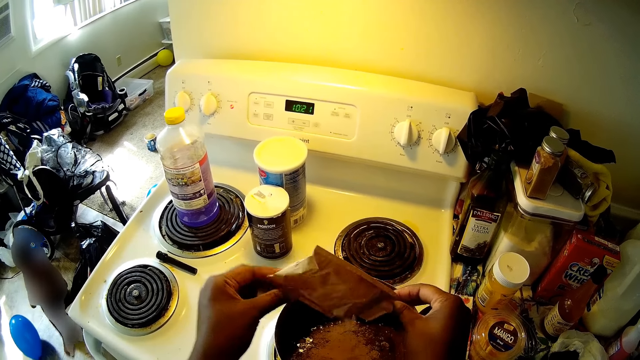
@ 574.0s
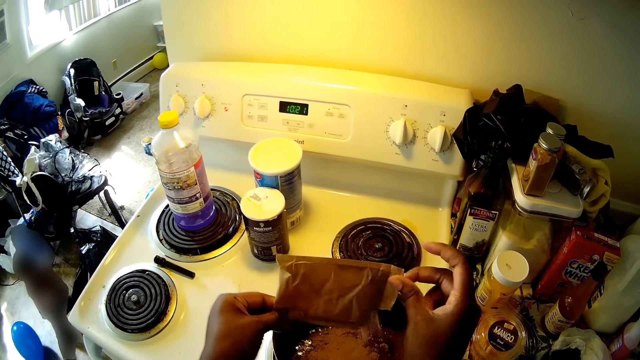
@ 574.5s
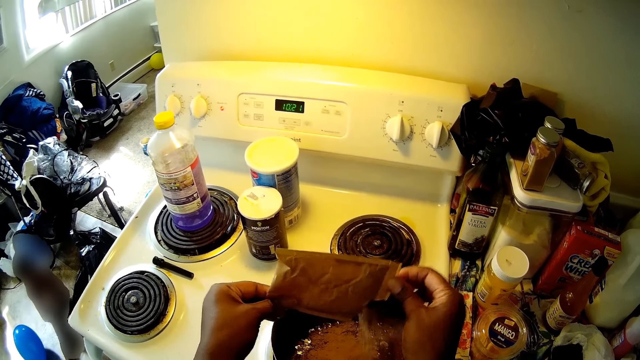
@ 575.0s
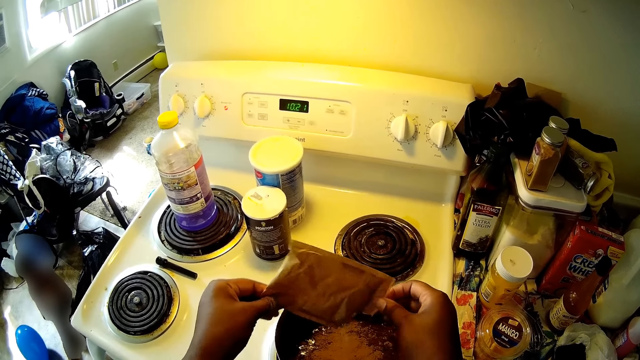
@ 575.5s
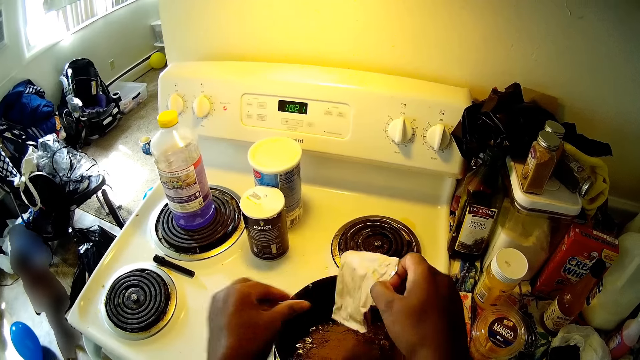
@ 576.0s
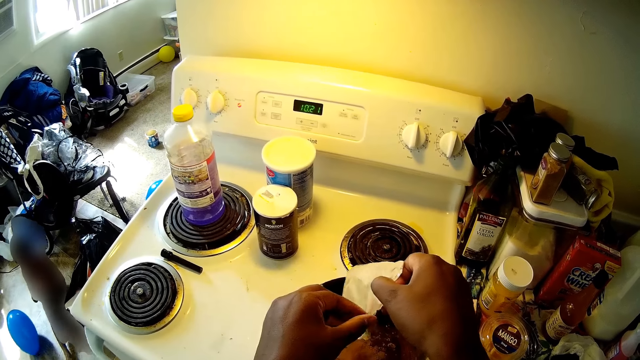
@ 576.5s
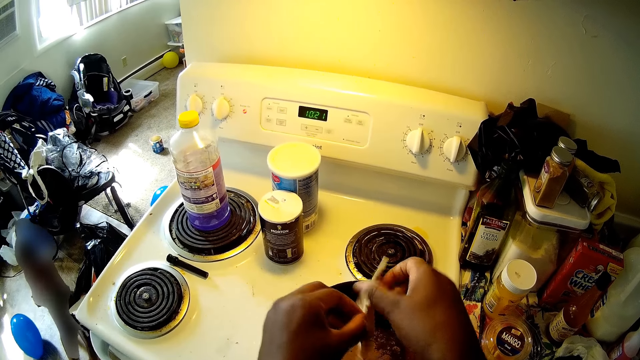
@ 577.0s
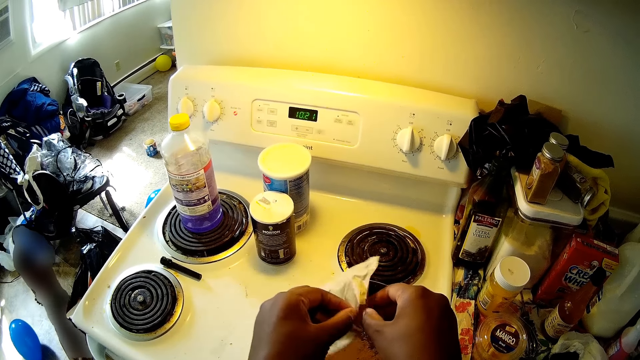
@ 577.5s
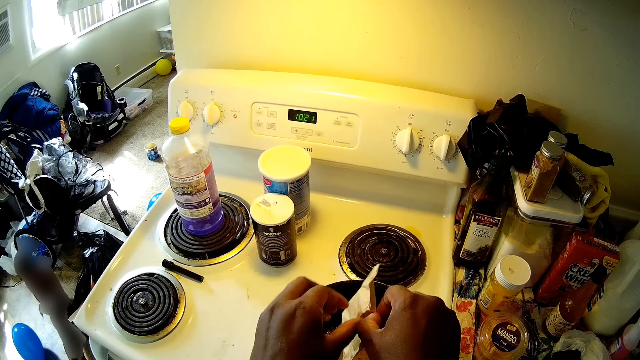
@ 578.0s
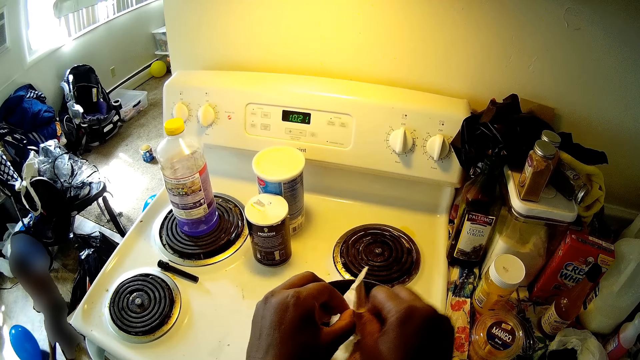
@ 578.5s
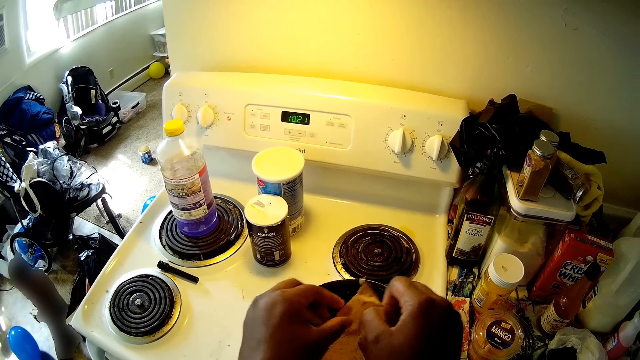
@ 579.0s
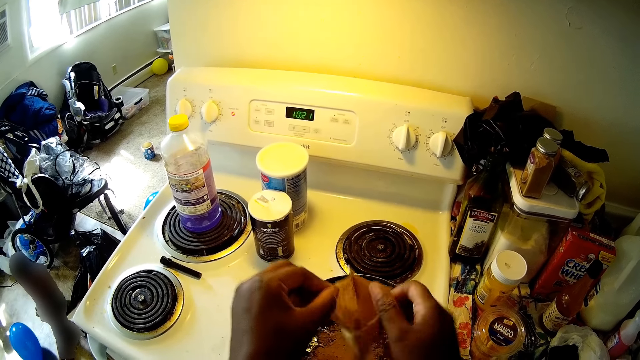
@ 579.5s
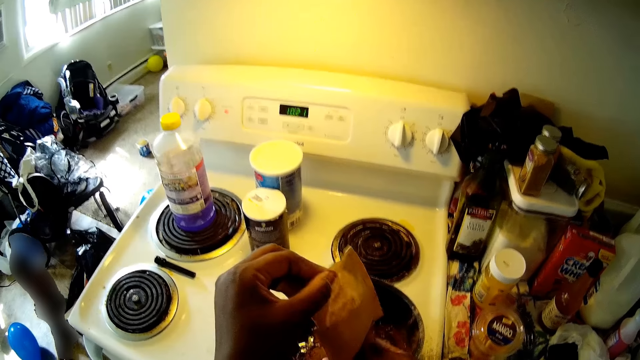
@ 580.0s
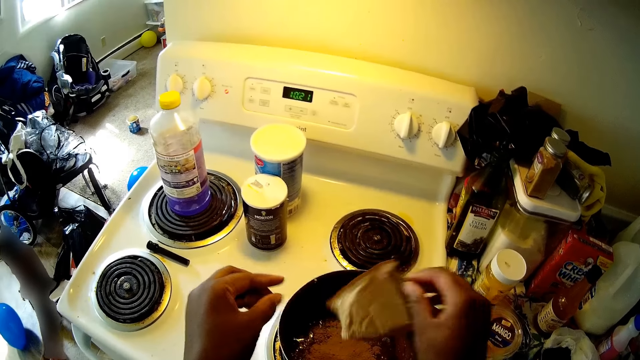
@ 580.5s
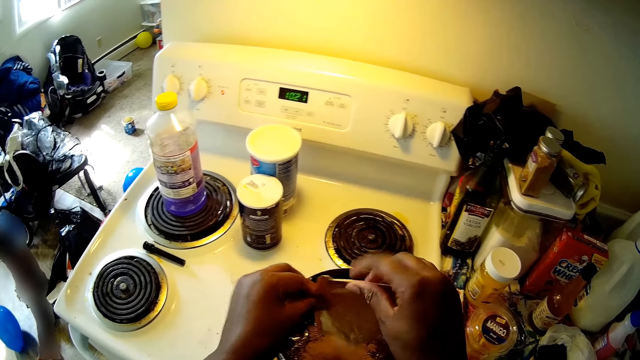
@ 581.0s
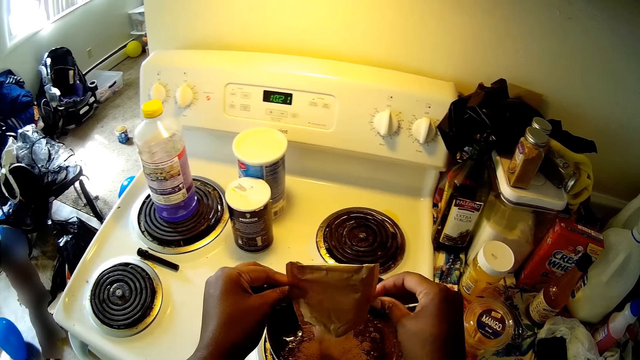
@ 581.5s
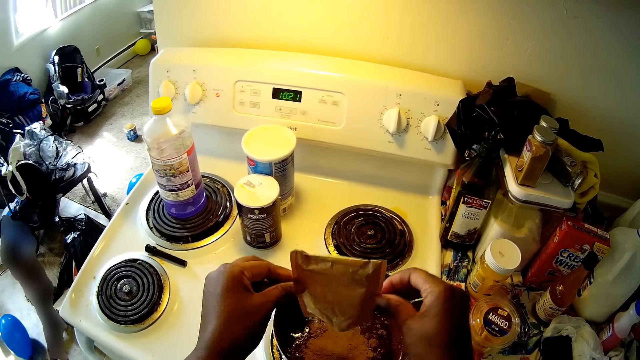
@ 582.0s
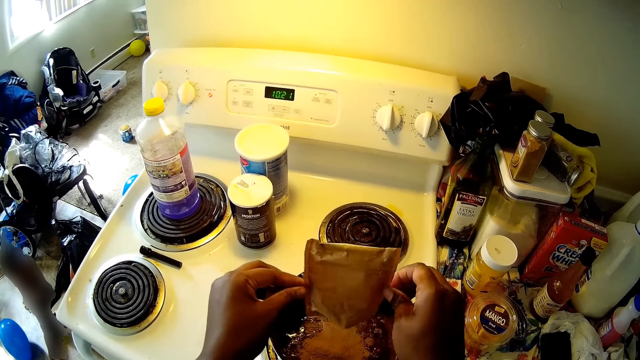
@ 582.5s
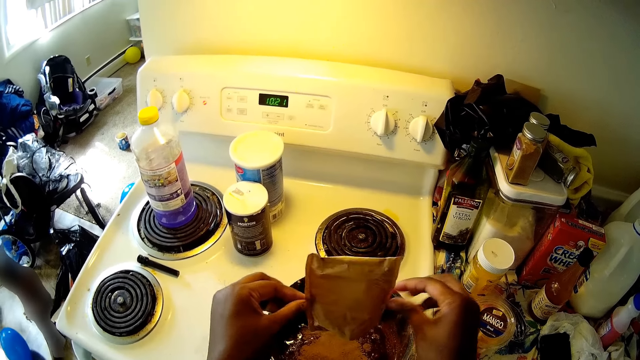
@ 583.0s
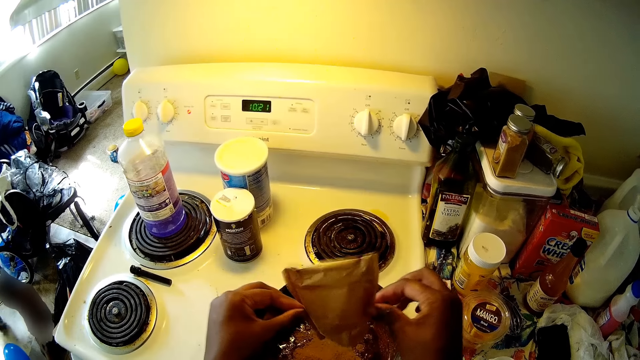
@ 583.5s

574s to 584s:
The camera wearer tears the paper. They pour the mixture in the pan.

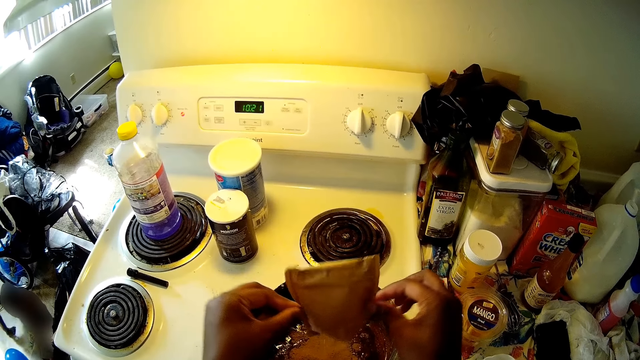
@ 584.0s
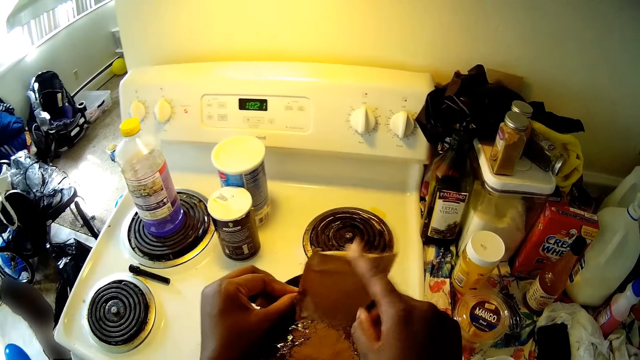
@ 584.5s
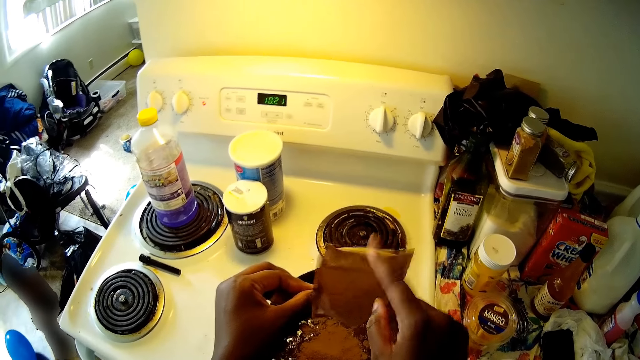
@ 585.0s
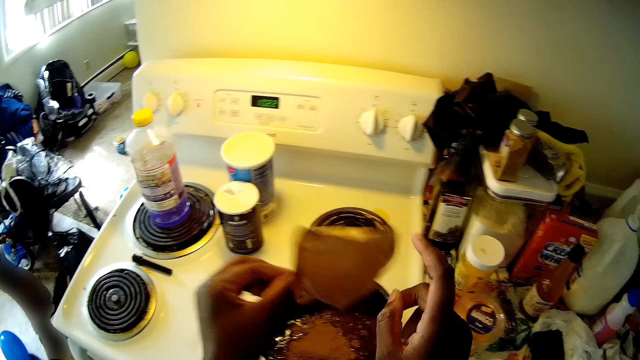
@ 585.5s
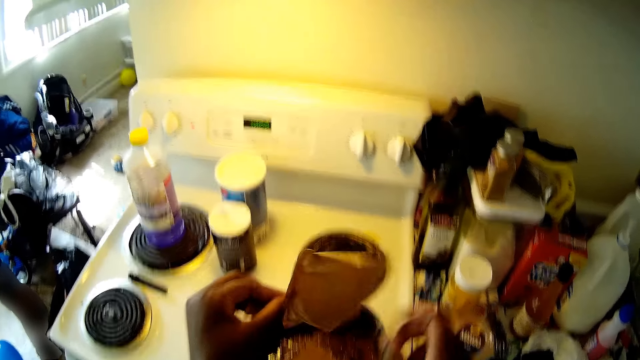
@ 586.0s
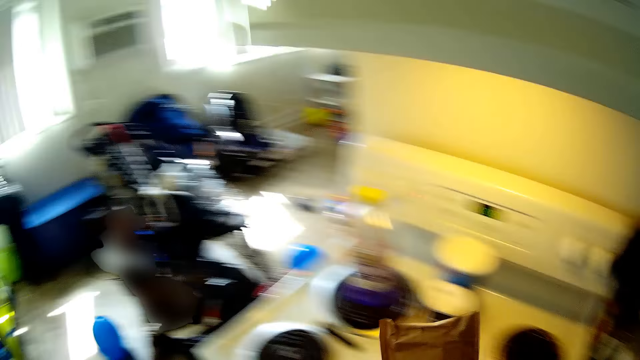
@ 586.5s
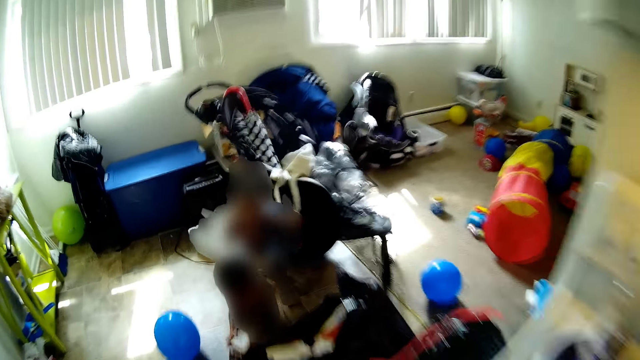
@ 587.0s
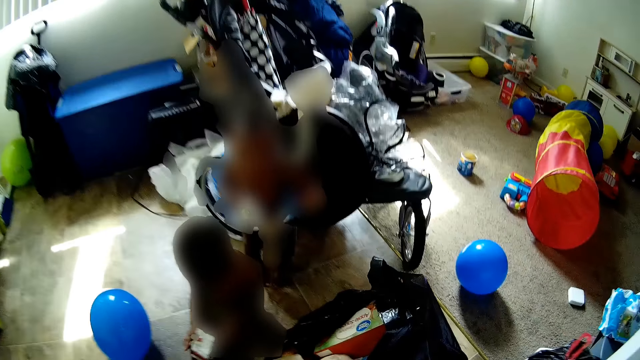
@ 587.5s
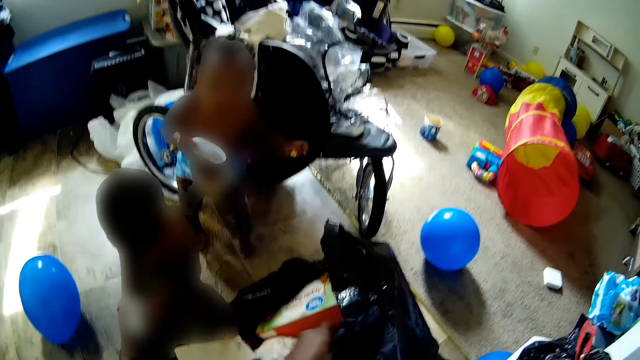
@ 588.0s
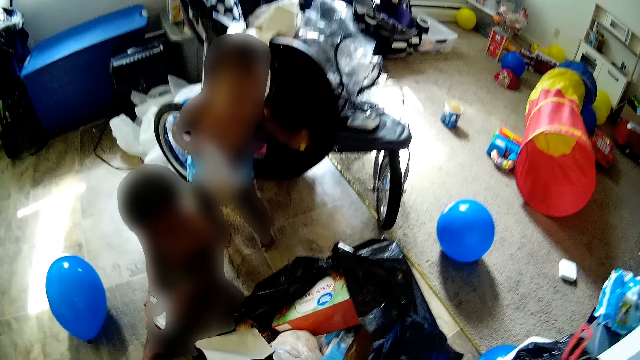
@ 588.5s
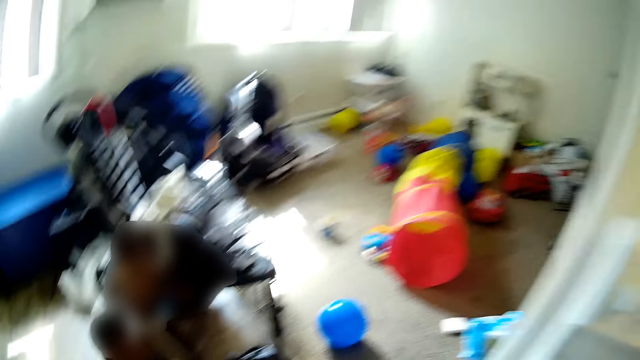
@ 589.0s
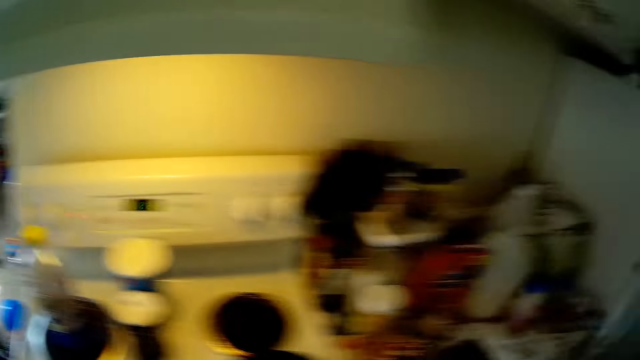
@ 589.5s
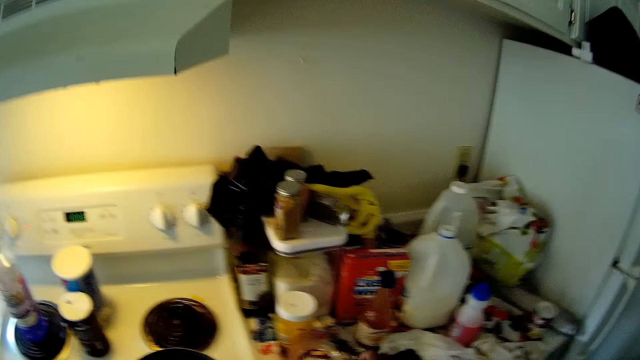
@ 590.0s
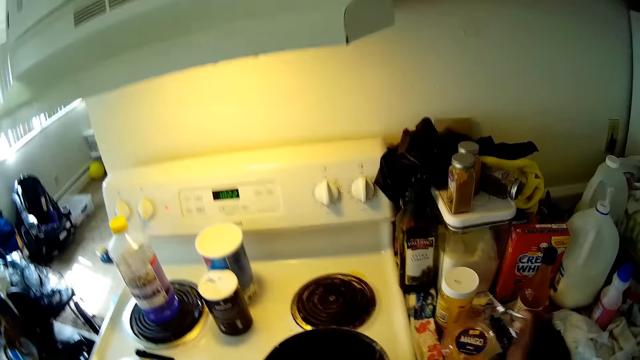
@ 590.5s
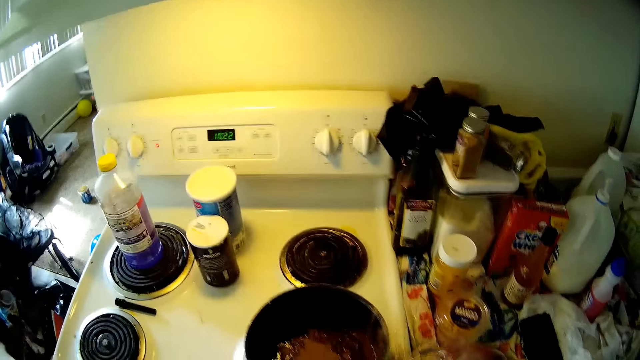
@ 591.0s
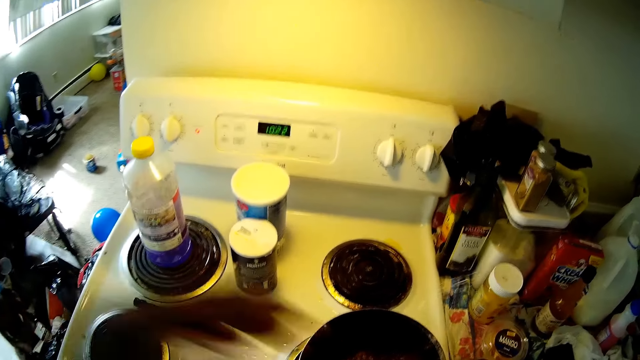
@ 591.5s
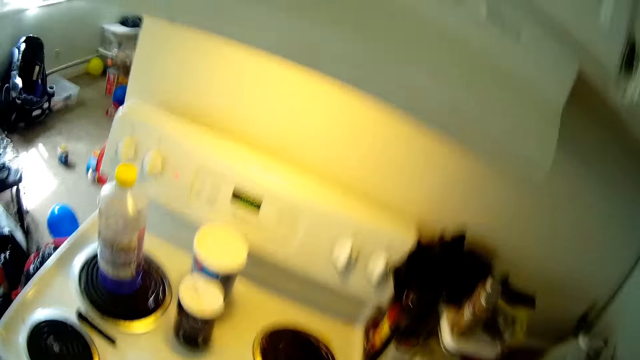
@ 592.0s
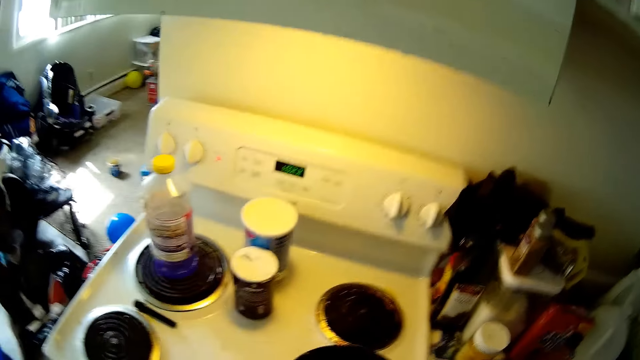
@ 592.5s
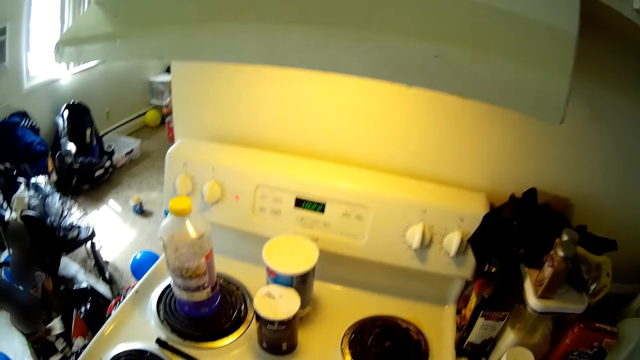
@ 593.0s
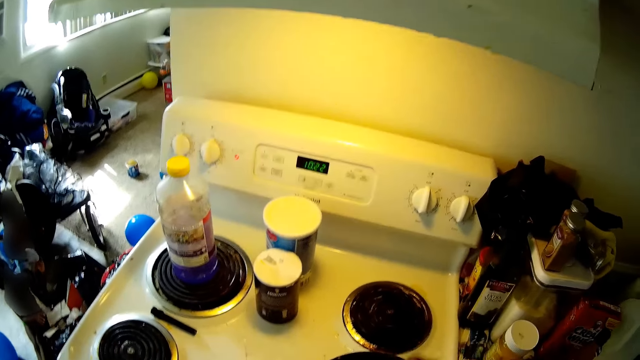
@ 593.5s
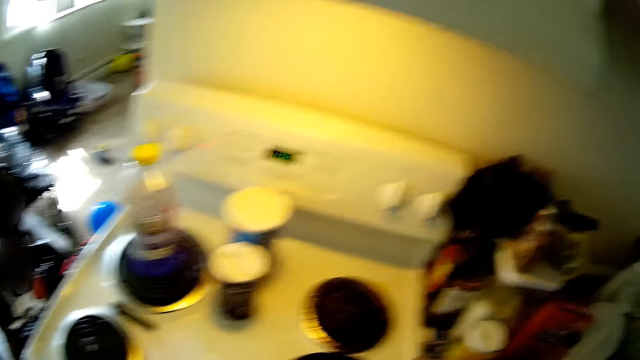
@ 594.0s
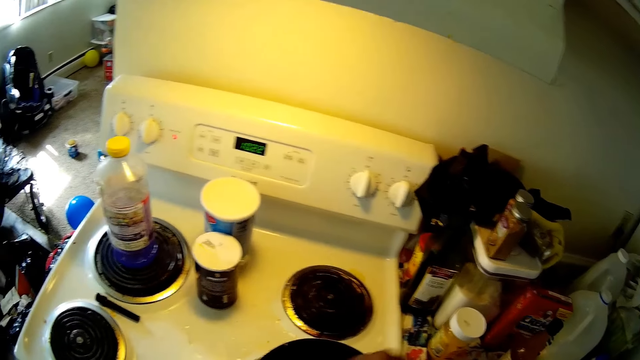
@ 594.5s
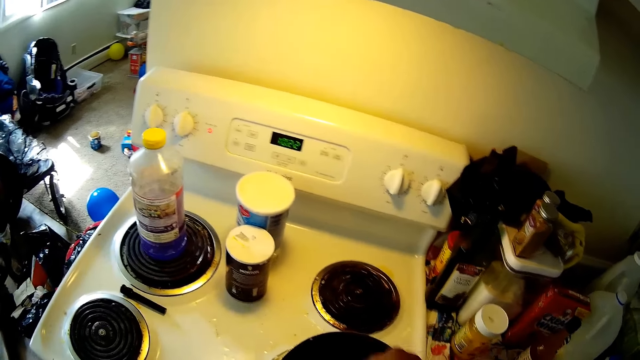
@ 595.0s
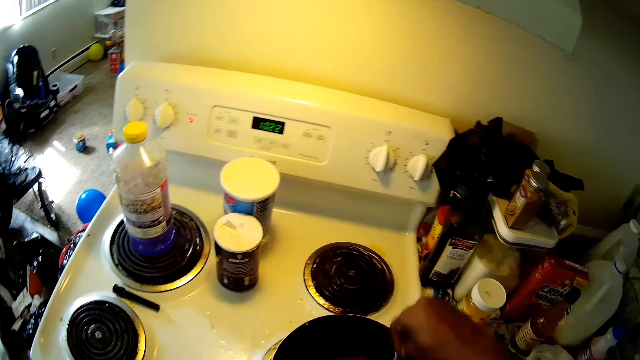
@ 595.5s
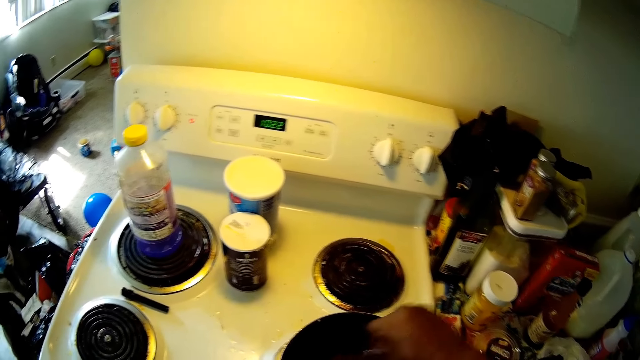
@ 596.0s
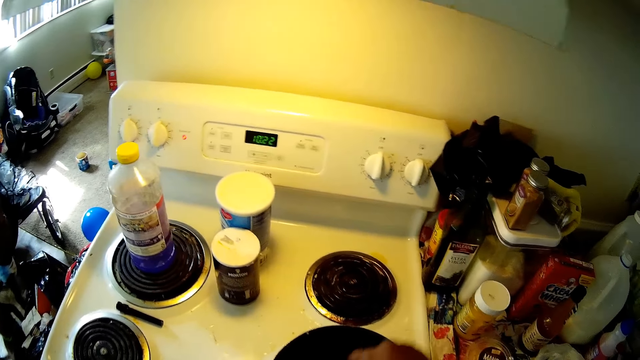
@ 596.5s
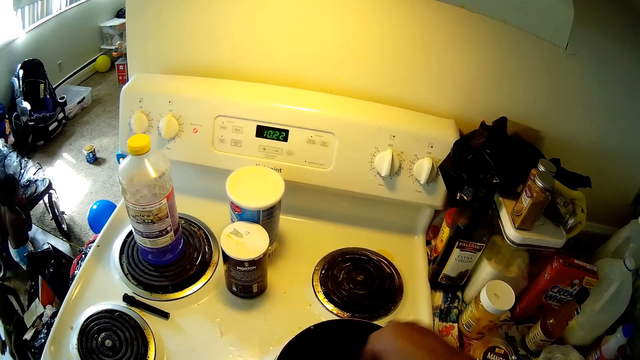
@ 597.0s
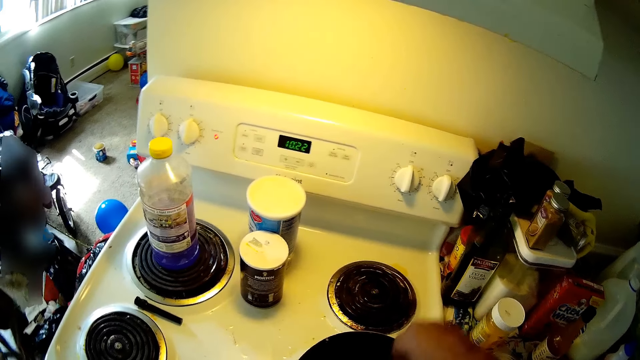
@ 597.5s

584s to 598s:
The camera wearer taps the paper, shakes the paper and throws the empty pack into a waste bin with her left hand. She interacts with a boy. She talks to the boy and another child. She picks up a whisk from a kitchen slab with her right hand. She picks up the scissors. She stirs the pudding in the pot with the whisk.
